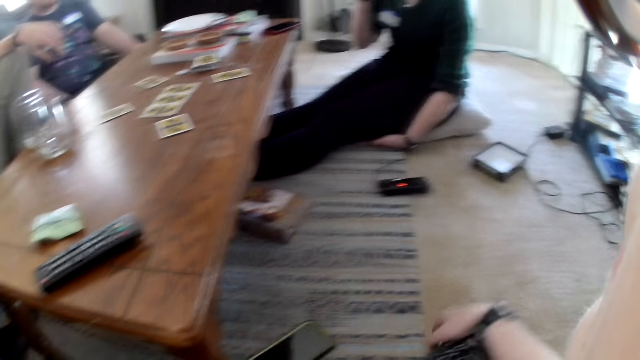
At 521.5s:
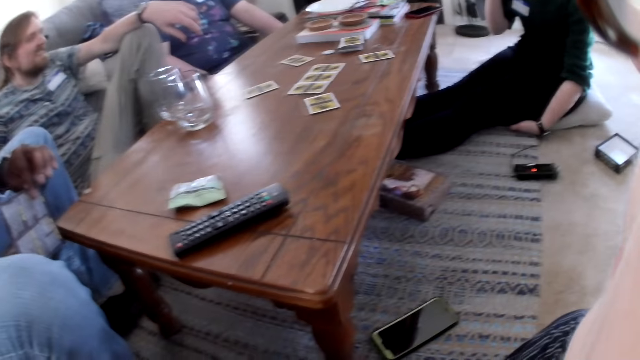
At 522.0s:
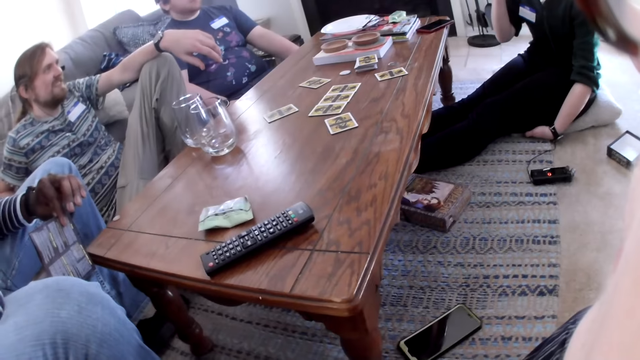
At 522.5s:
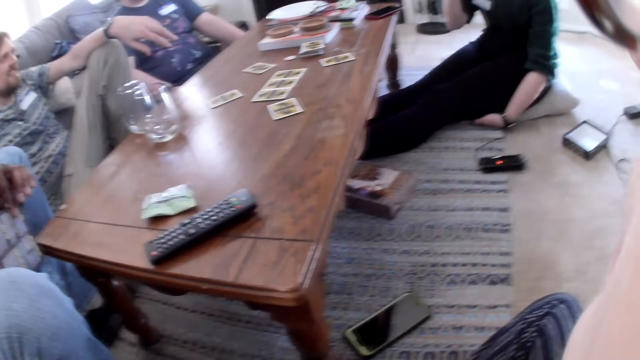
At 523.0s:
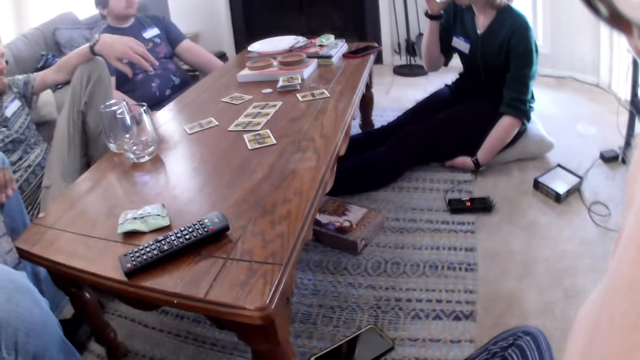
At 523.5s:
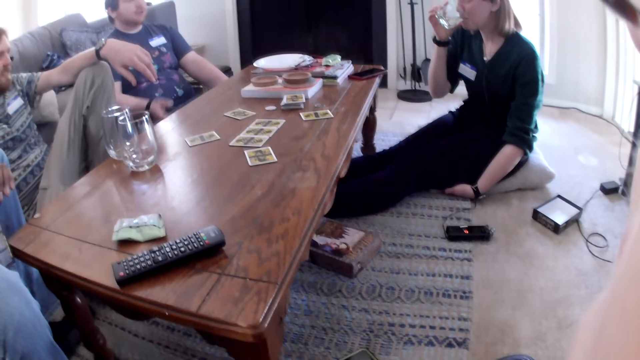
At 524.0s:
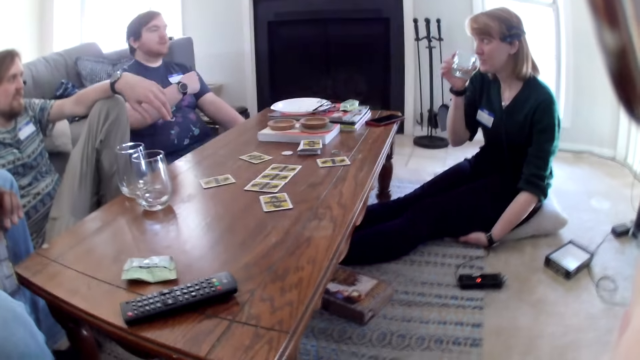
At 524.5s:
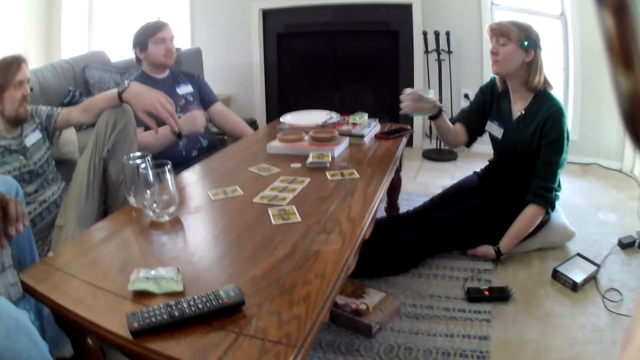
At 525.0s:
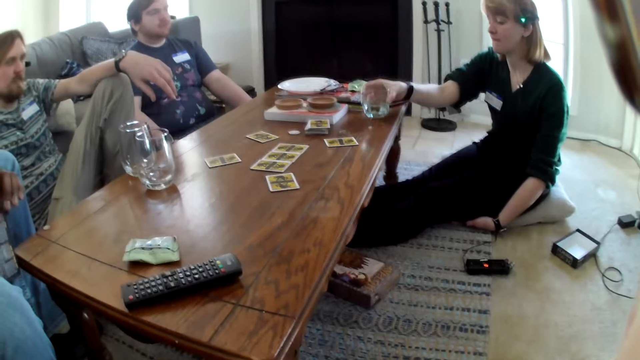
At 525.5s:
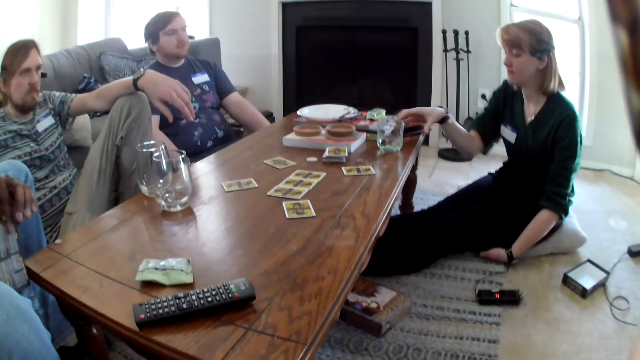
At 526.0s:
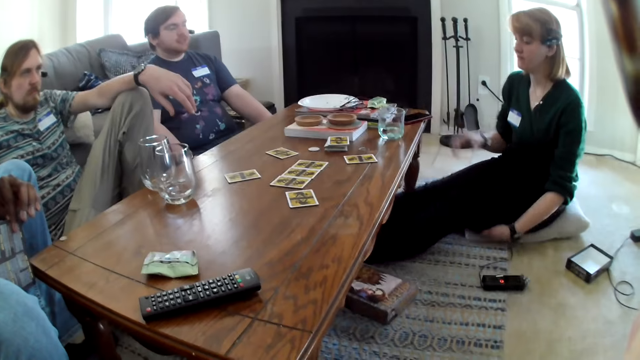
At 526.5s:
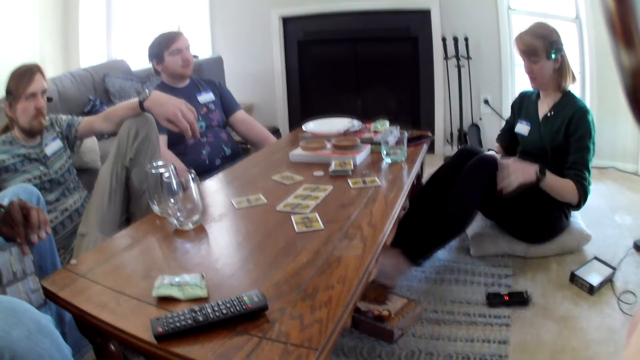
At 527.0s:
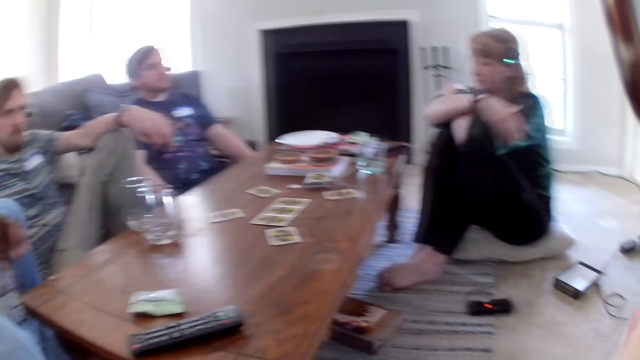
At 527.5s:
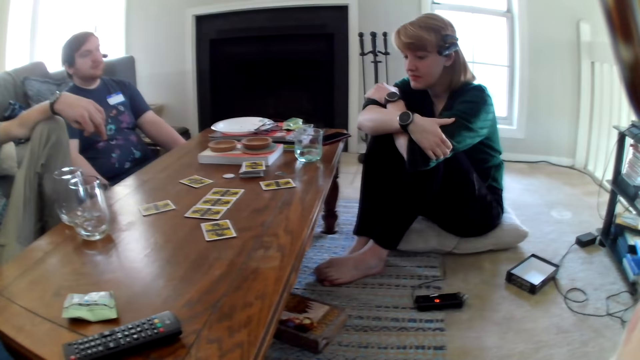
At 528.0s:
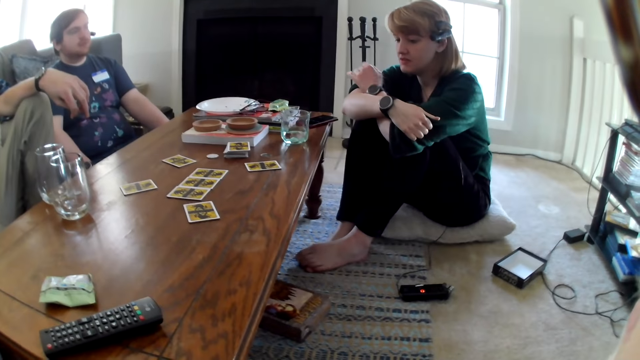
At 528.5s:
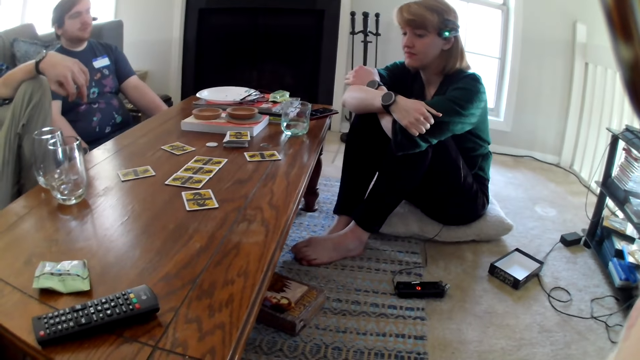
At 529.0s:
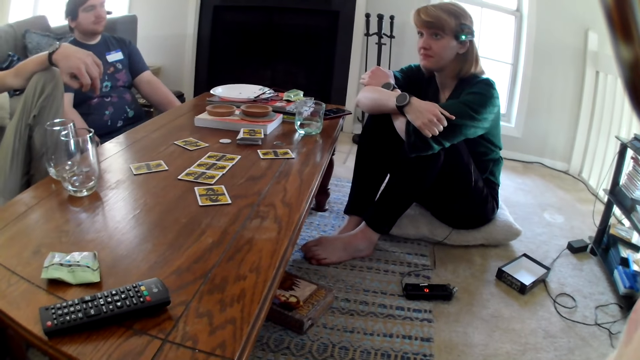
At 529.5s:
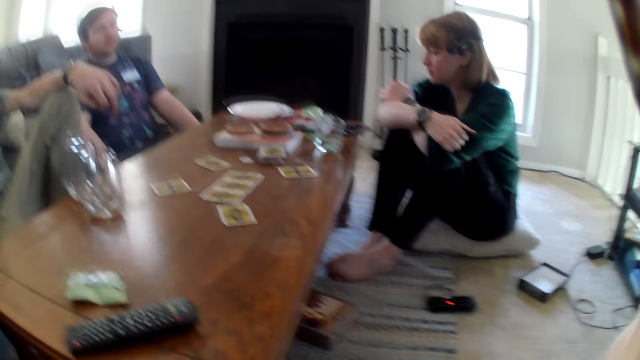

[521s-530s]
The woman drinks water from the glass cup in her right hand. The woman drops the glass cup on the centre table with her right hand and touches the phone on the centre table with her right hand.

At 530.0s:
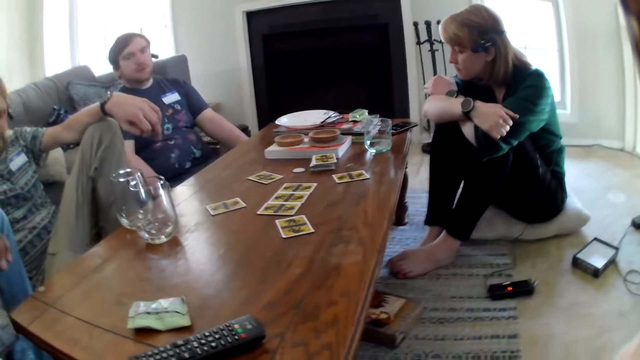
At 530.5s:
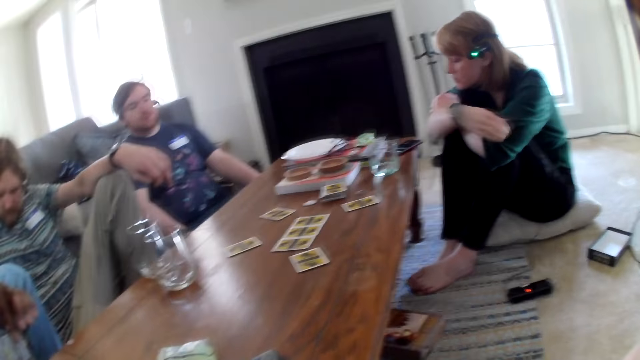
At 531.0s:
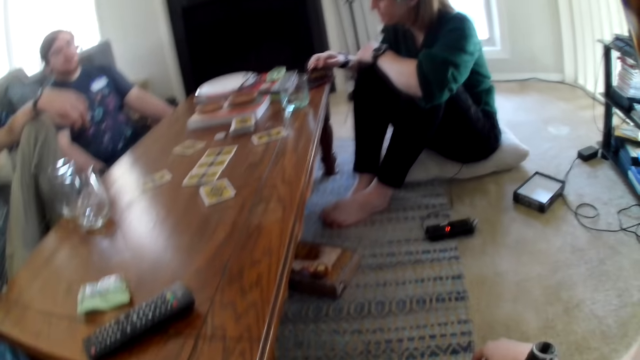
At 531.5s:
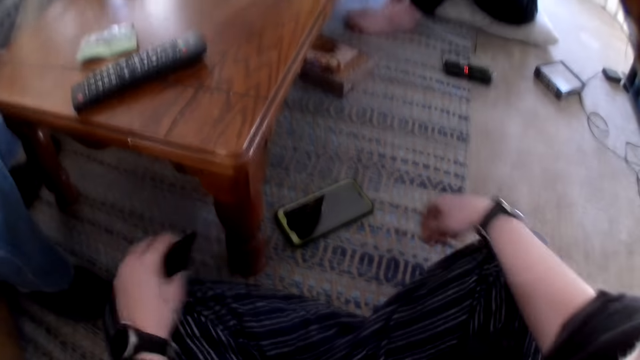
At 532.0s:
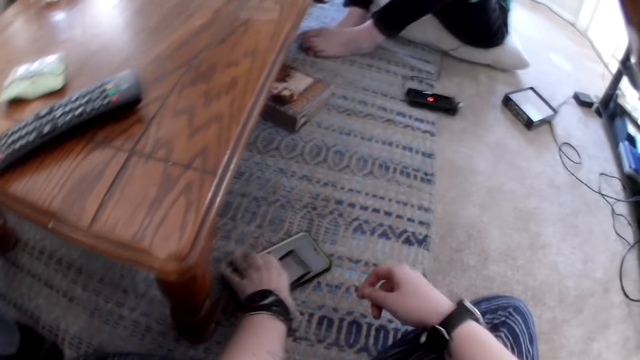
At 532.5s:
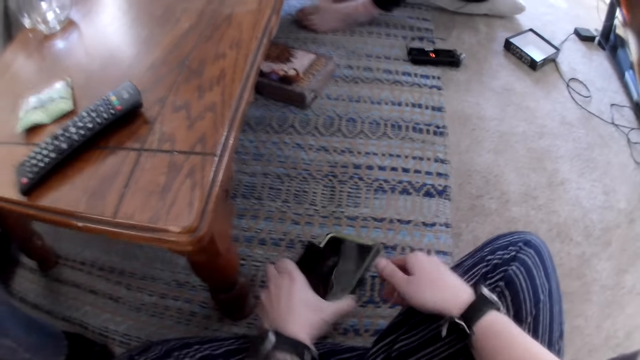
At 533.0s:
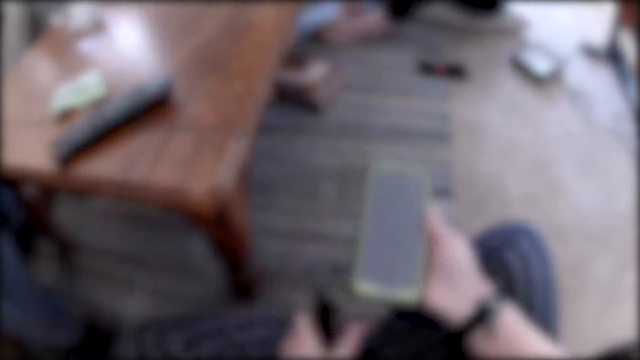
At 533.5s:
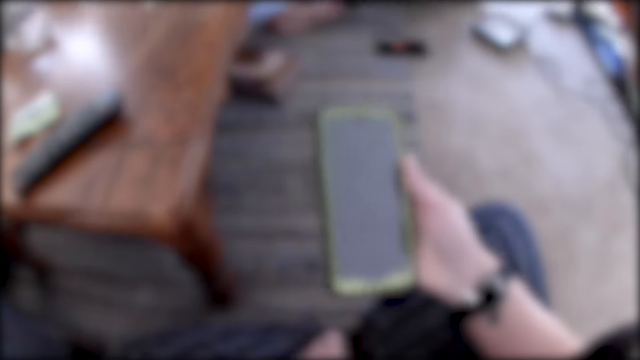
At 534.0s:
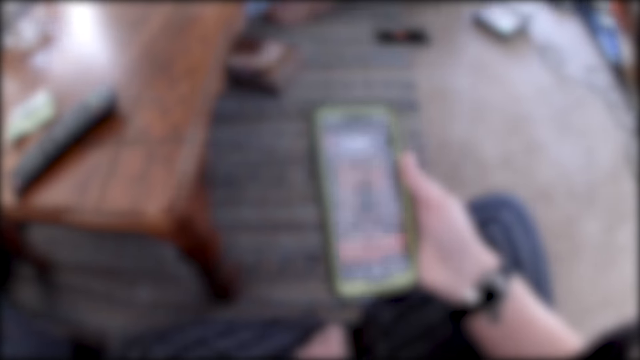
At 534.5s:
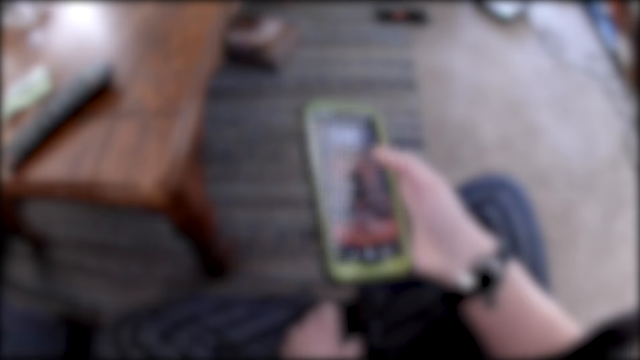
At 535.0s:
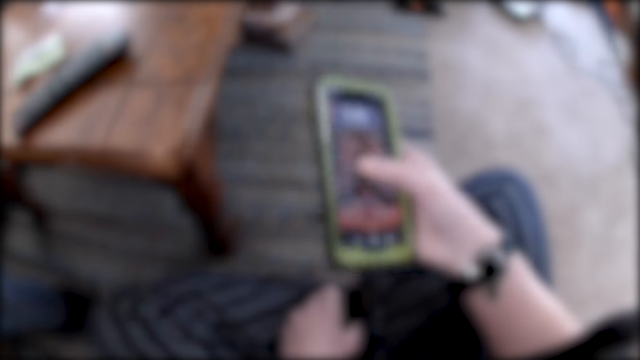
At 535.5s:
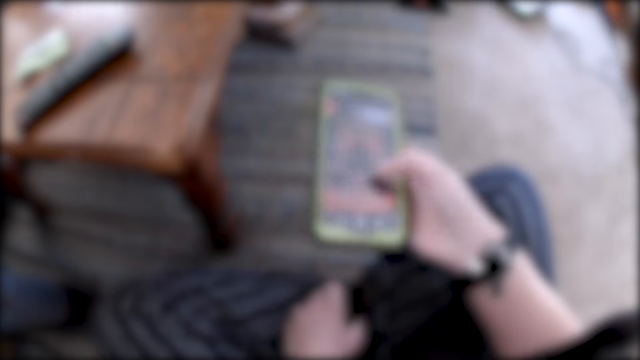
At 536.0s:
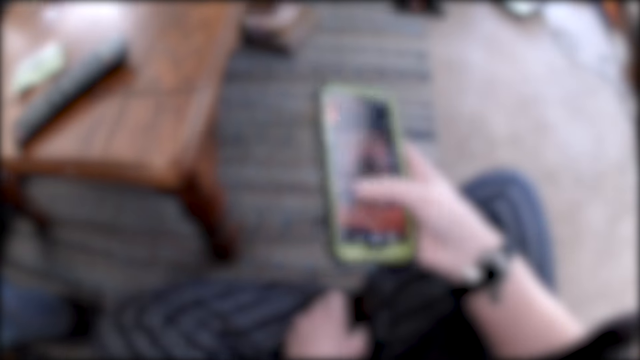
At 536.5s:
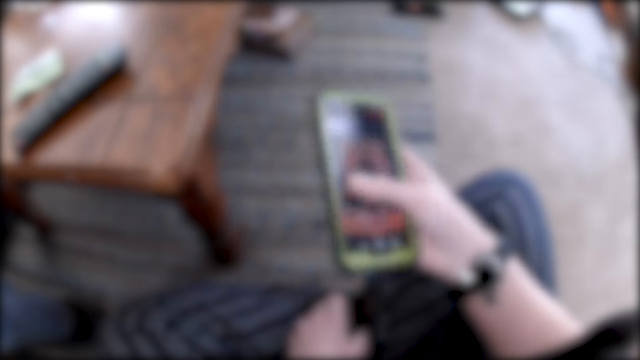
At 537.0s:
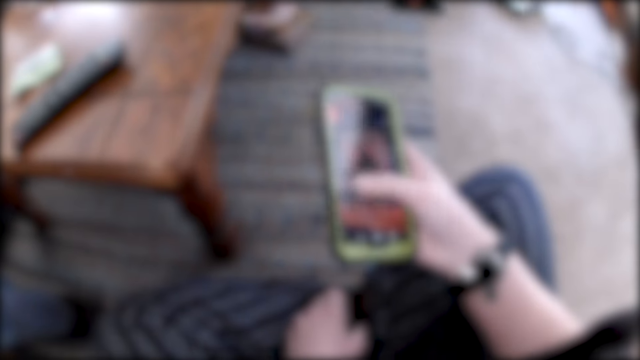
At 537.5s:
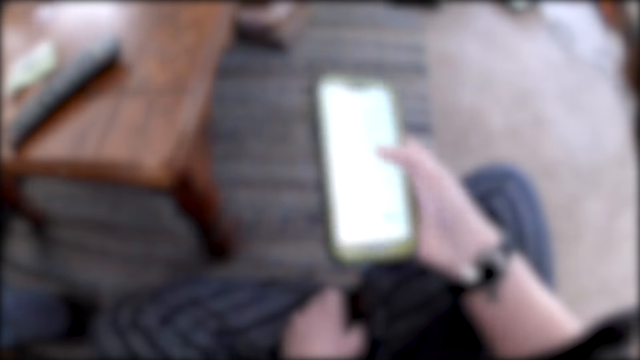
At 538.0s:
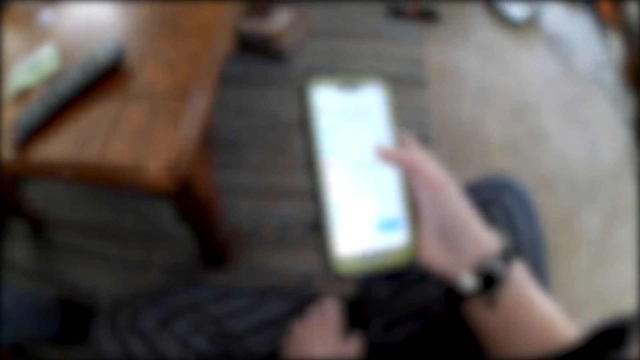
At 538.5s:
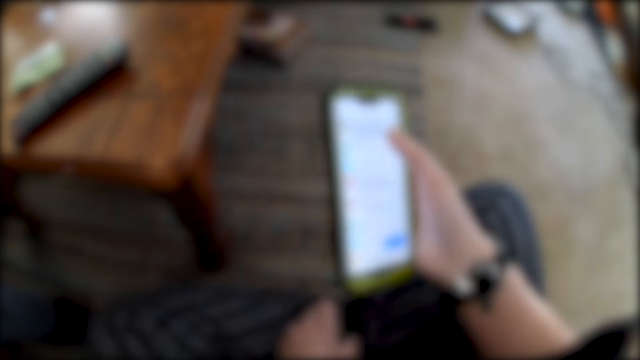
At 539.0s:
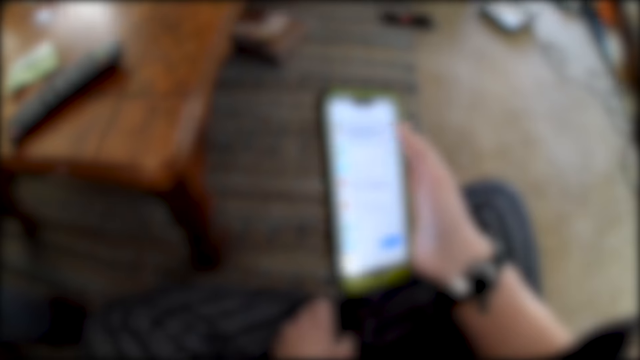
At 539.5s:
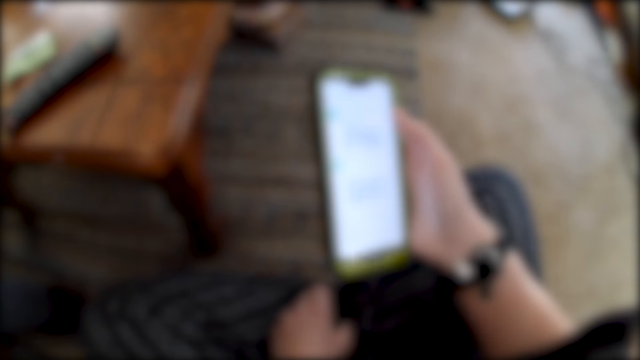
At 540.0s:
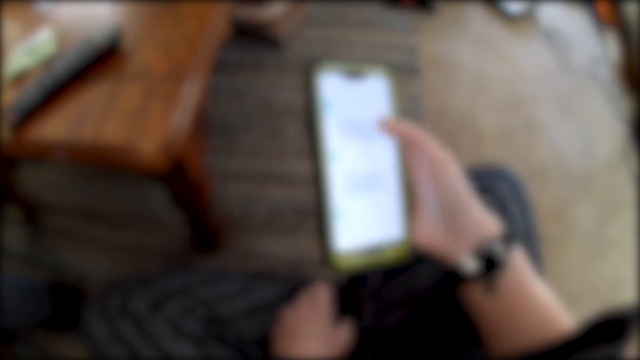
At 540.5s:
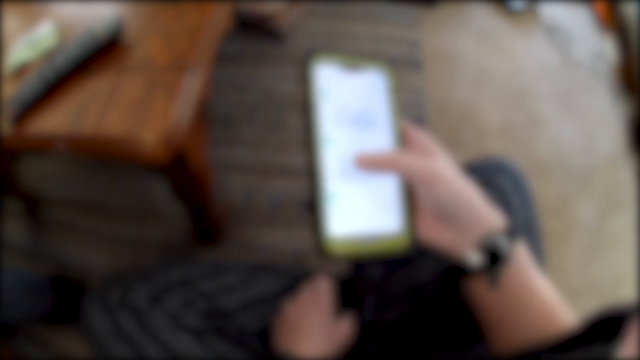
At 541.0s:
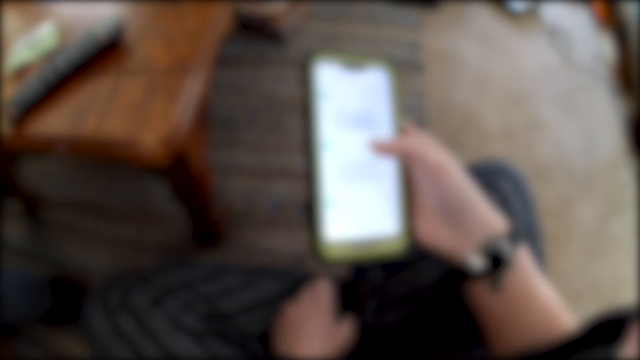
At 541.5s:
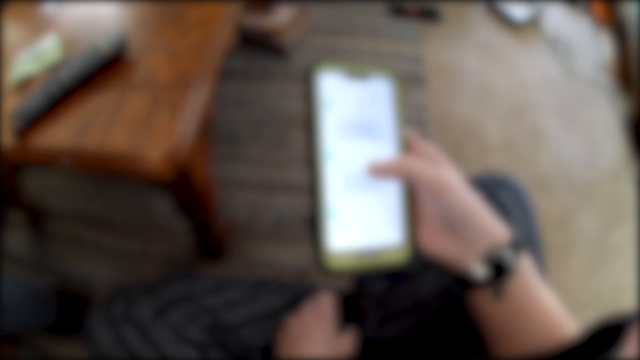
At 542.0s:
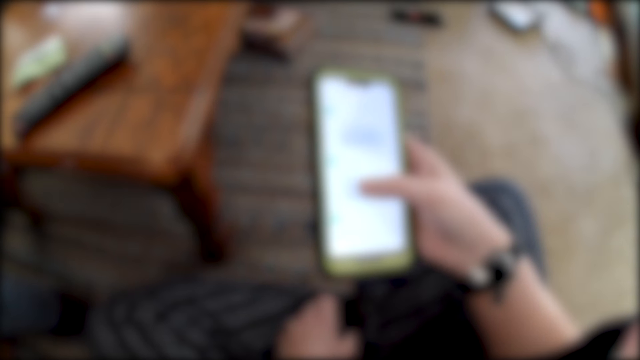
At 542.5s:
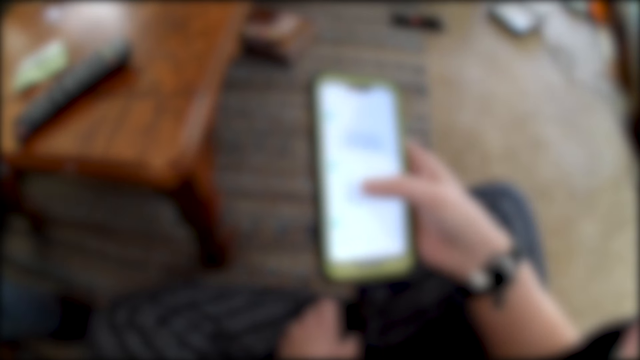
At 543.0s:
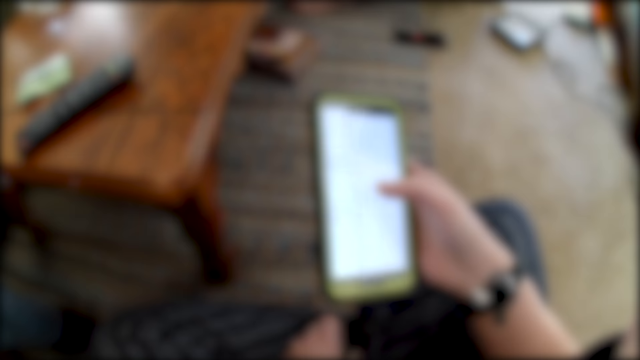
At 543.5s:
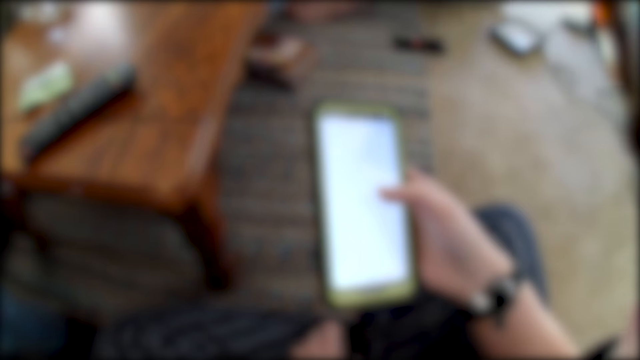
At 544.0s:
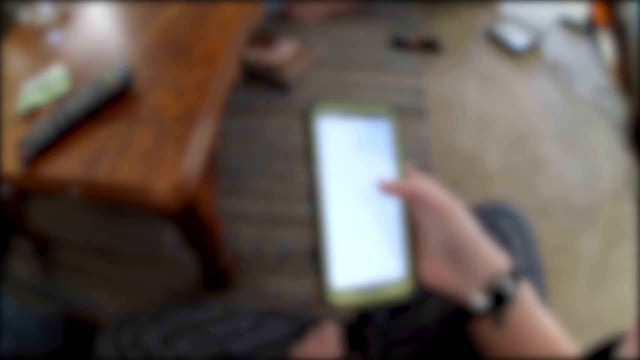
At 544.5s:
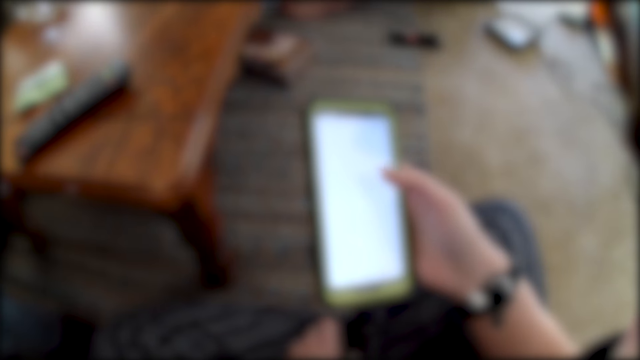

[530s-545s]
The woman interacts with the camera wearer, a man, another man and a third man. The woman operates the phone on the centre table with her right hand. The third man interacts with the camera wearer, the first man, the second man and the woman. The camera wearer picks up a phone from a rug on the floor with her left hand. She passes the phone from her left hand to her left hand. She operates the phone with her right hand. She interacts with the first man, the second man, the third man and the woman.
